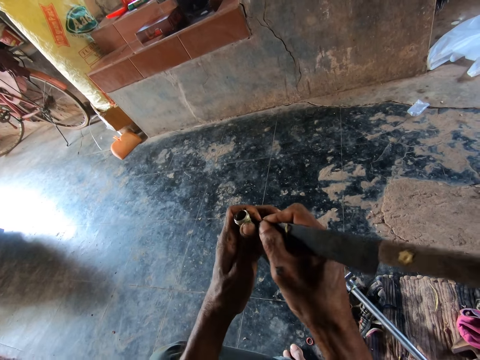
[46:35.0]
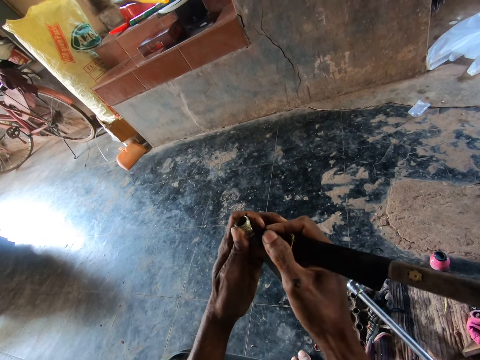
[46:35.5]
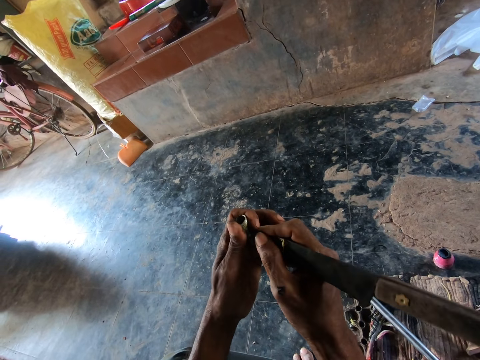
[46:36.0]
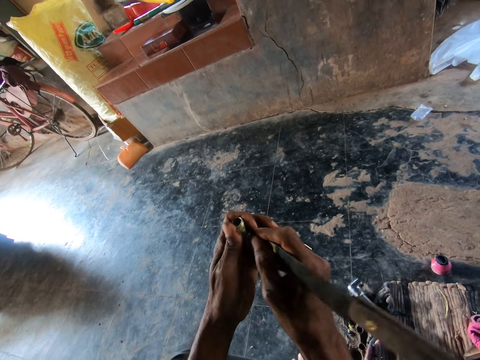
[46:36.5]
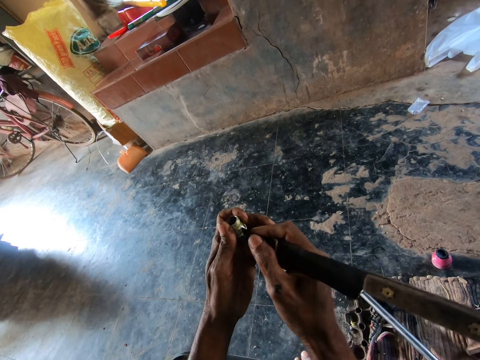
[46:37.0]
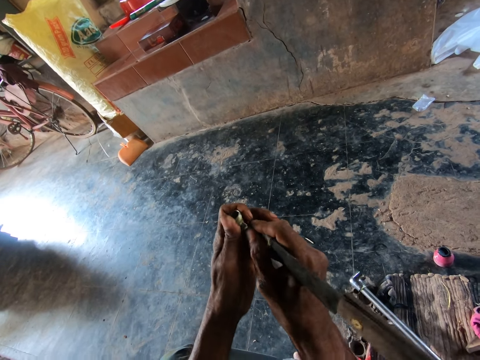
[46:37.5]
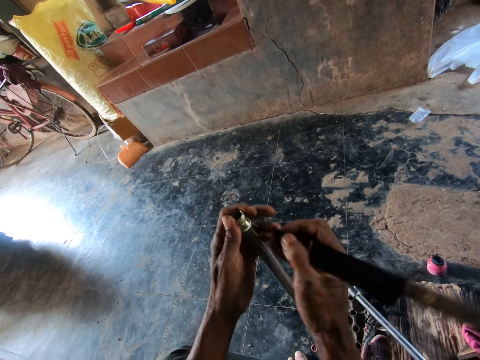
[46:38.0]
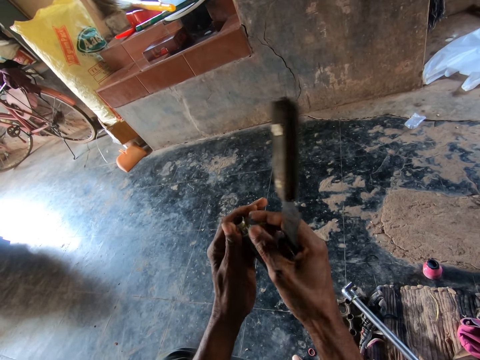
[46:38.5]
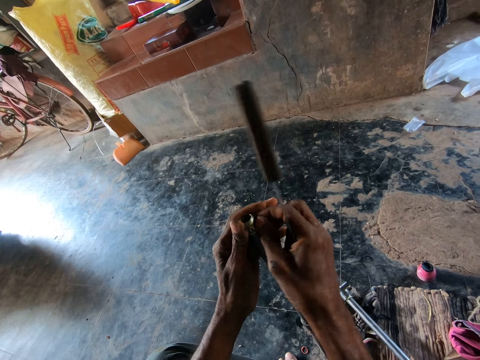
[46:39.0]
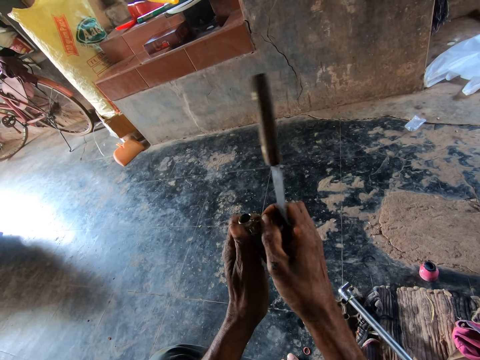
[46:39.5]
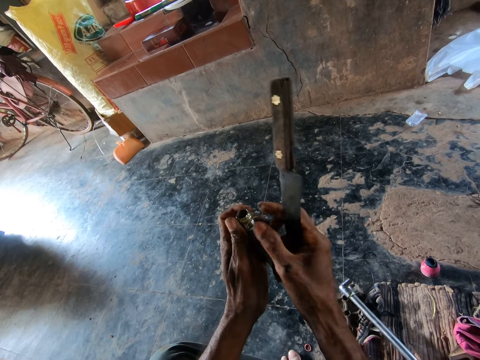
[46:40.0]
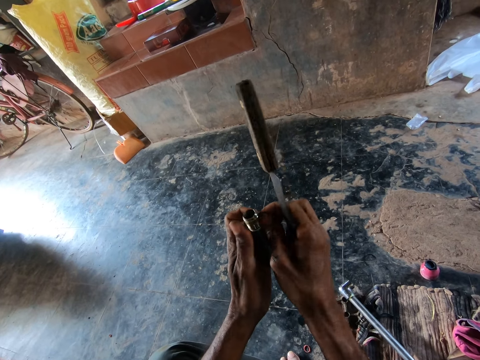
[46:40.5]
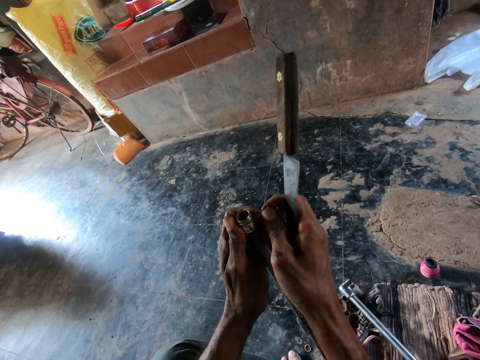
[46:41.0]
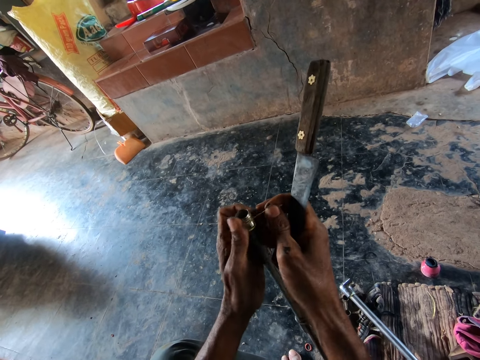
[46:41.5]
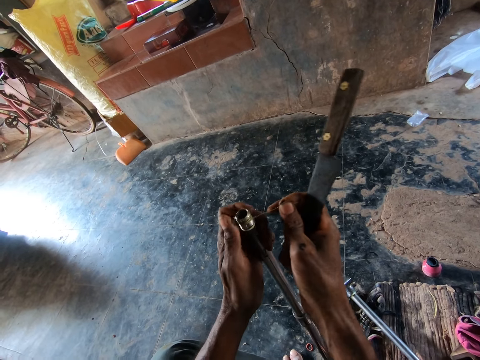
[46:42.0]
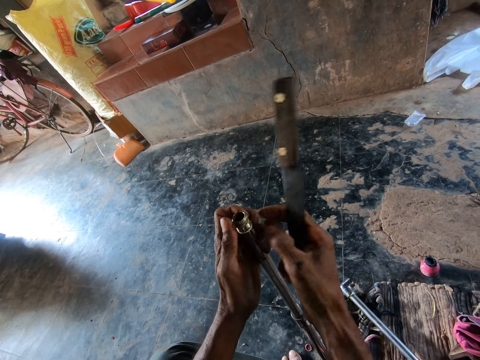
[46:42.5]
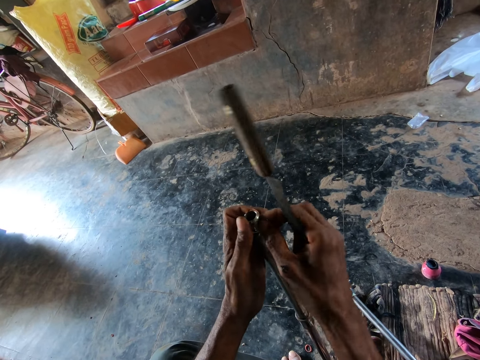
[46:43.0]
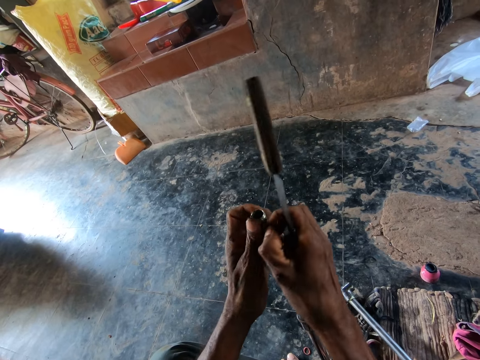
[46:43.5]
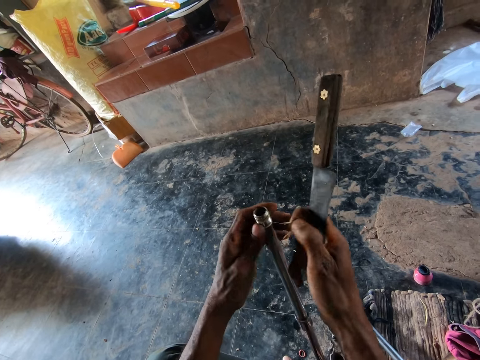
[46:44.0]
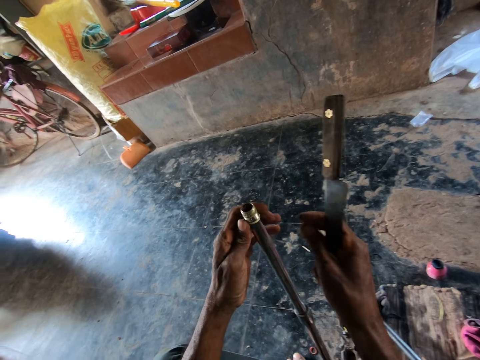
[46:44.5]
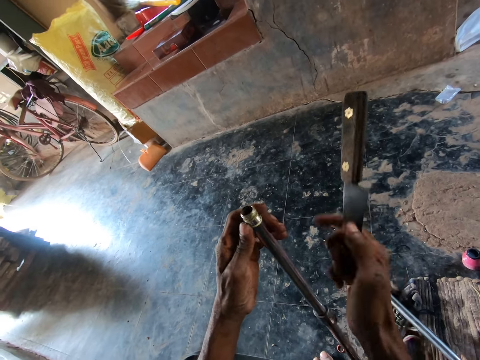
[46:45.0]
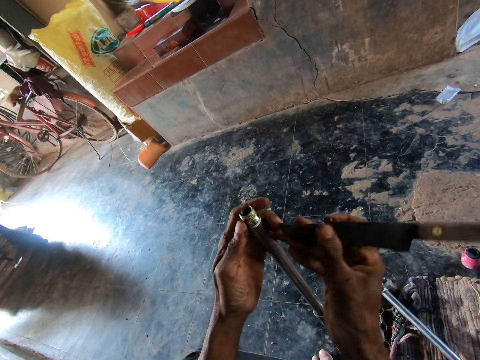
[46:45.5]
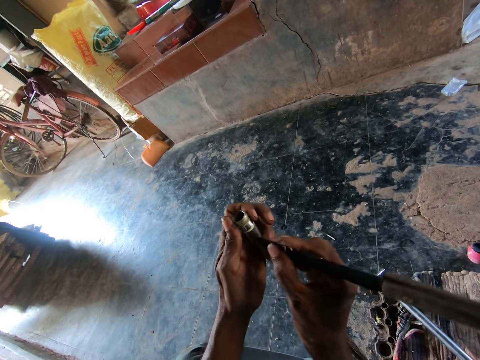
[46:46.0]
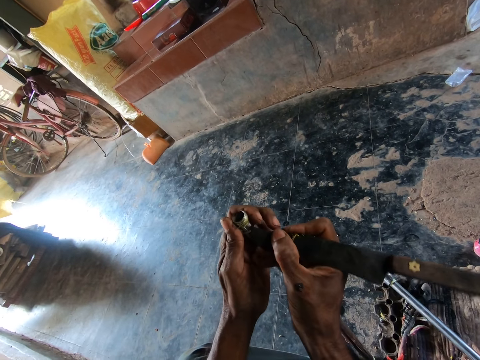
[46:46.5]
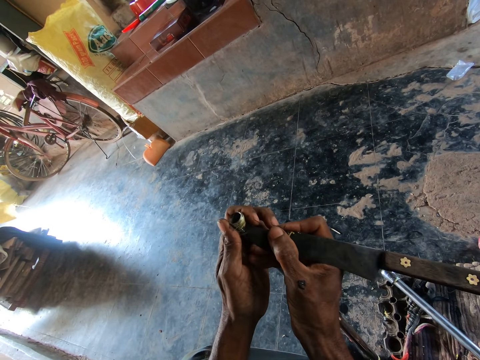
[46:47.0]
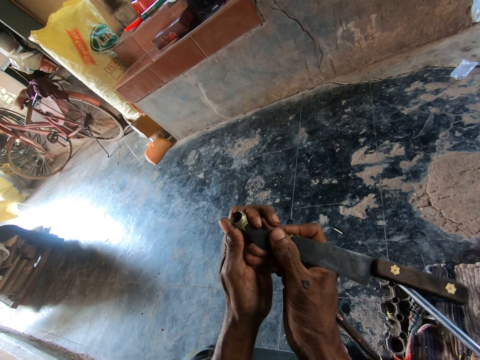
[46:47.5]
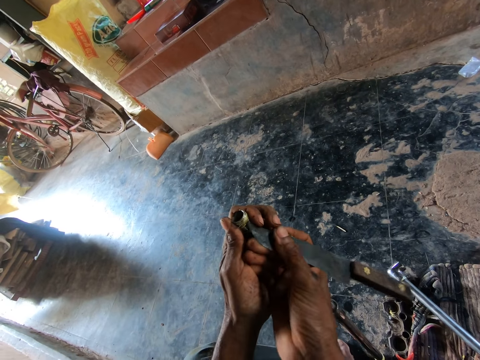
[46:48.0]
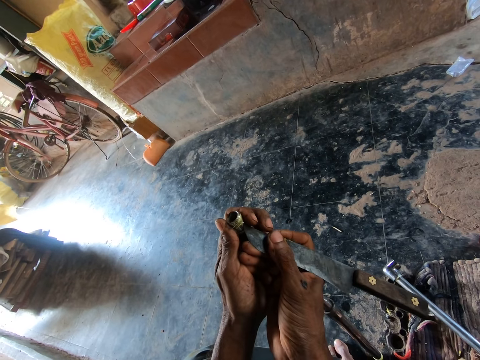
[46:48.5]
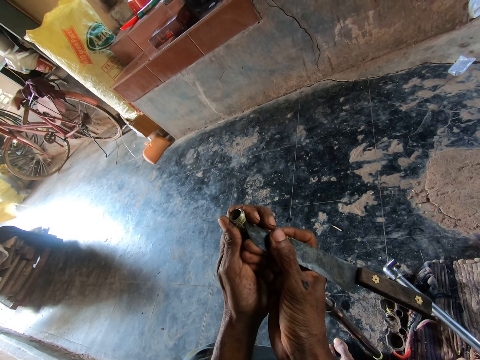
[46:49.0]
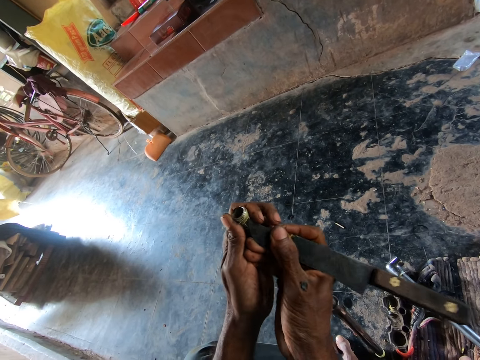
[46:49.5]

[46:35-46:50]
The camera wearer removes glue from a metal pipe with his right hand. He scrapes glue from the metal pipe with the knife in his right hand.

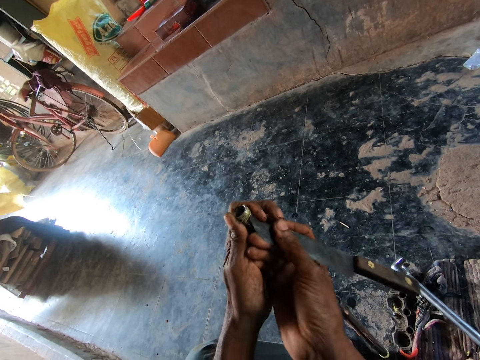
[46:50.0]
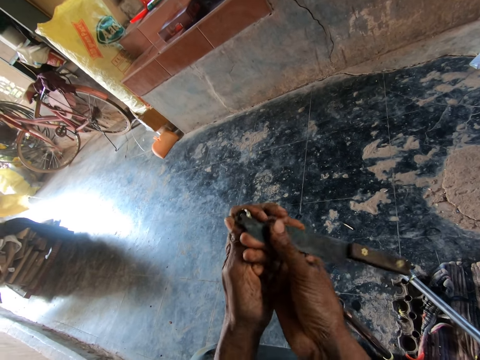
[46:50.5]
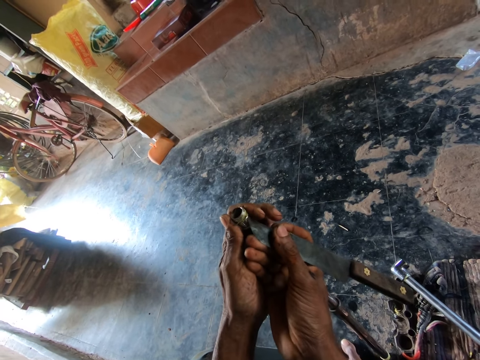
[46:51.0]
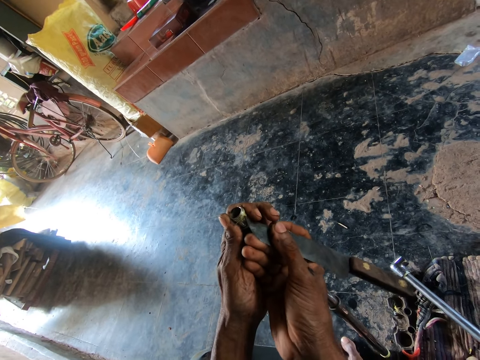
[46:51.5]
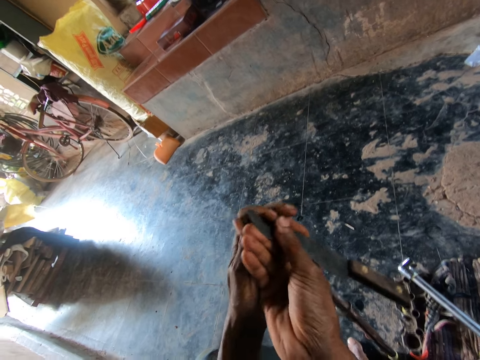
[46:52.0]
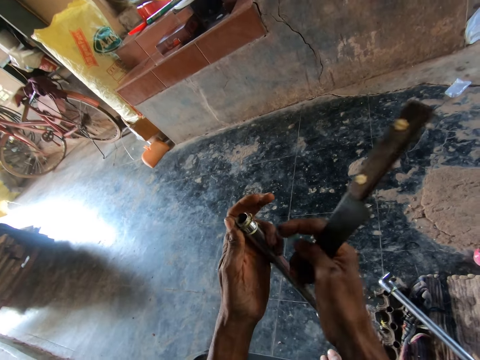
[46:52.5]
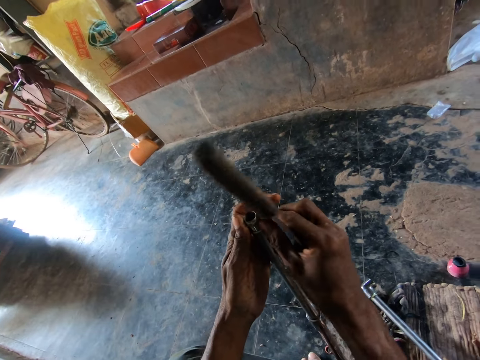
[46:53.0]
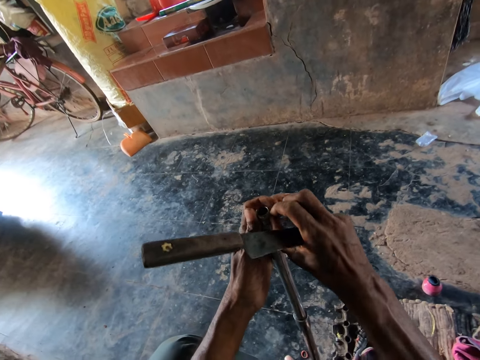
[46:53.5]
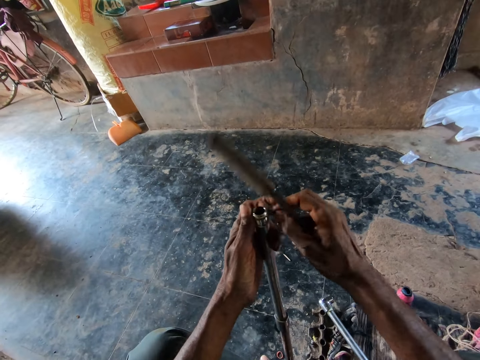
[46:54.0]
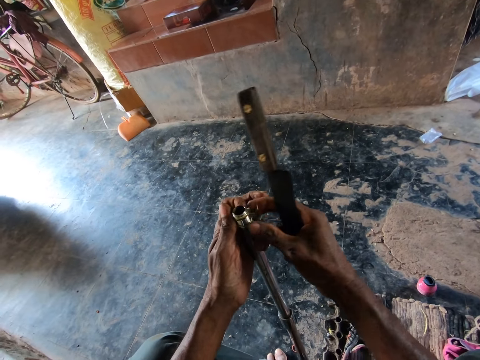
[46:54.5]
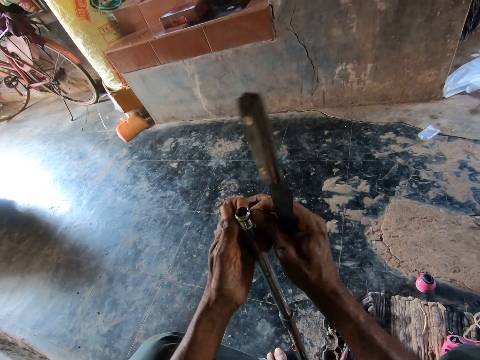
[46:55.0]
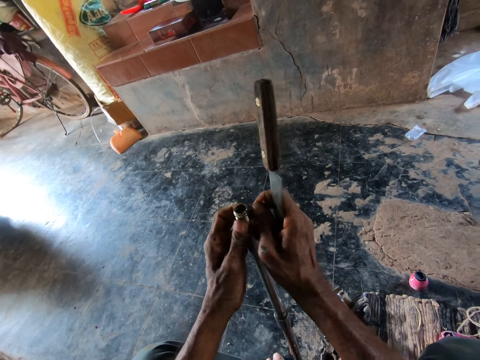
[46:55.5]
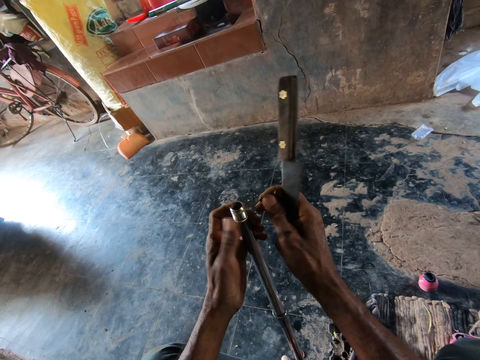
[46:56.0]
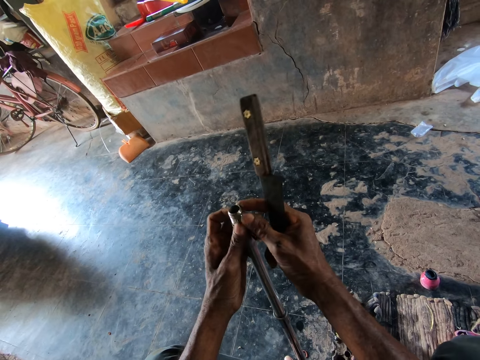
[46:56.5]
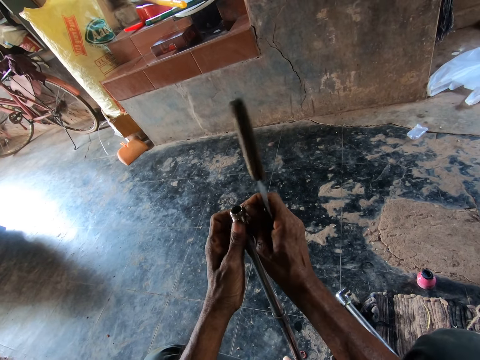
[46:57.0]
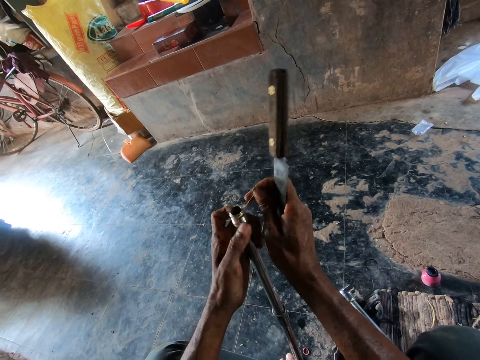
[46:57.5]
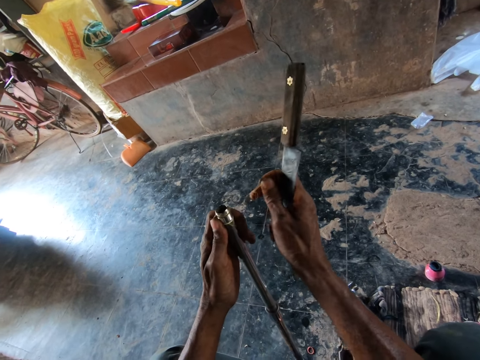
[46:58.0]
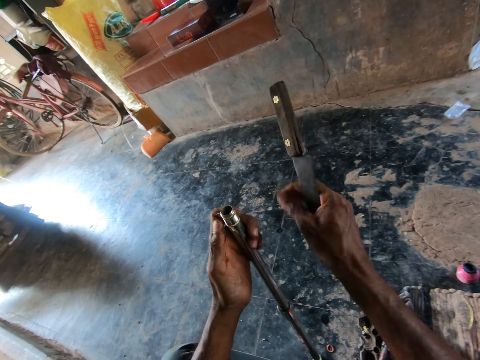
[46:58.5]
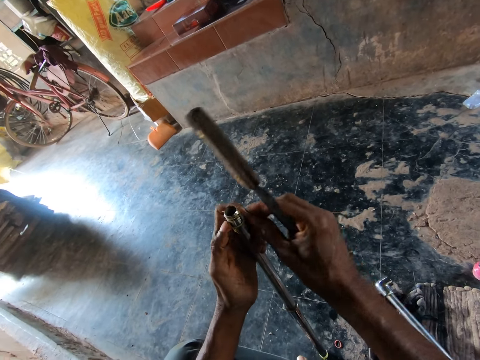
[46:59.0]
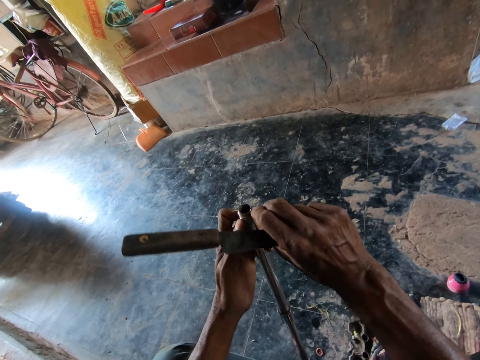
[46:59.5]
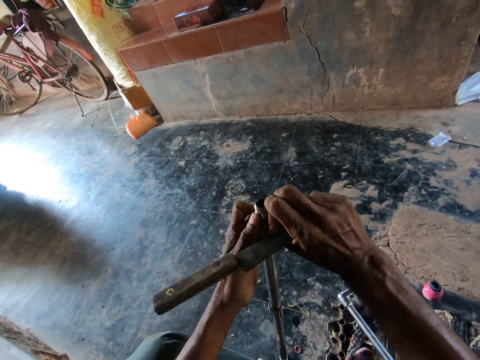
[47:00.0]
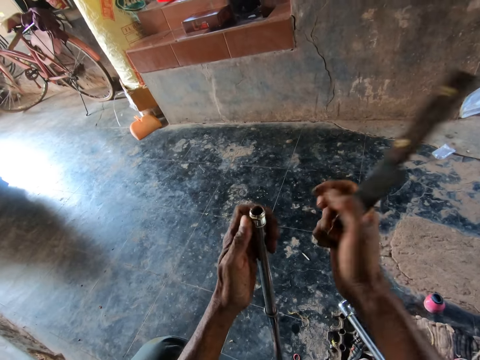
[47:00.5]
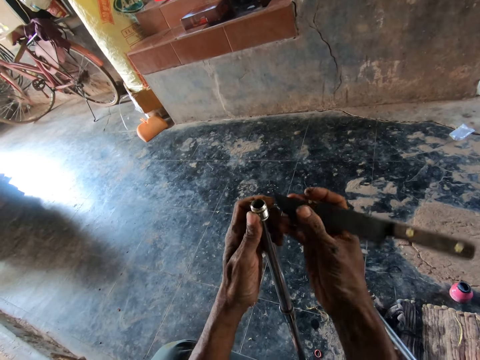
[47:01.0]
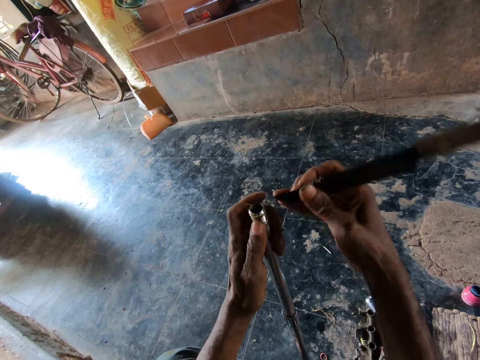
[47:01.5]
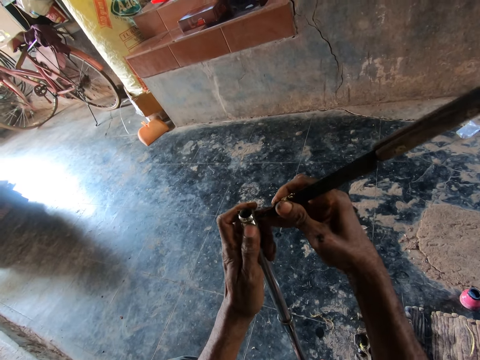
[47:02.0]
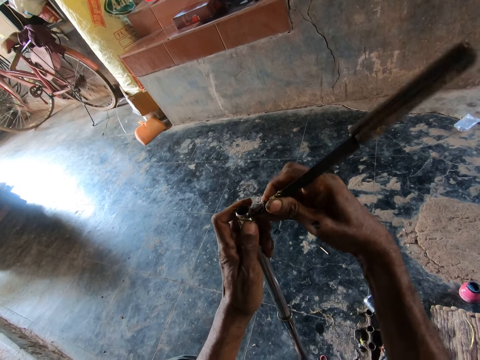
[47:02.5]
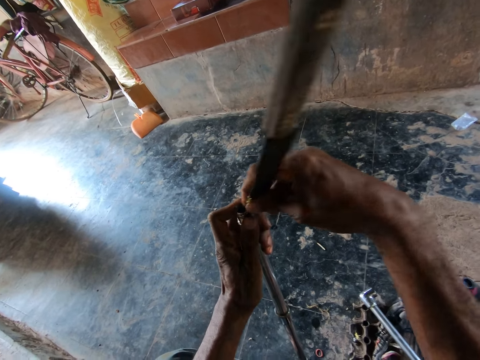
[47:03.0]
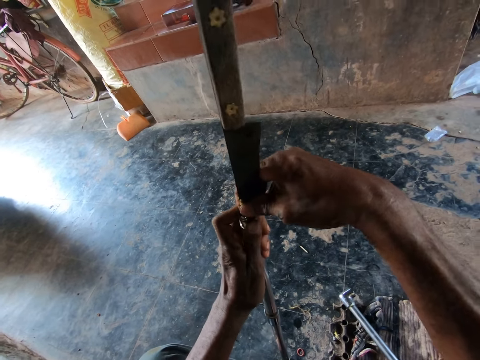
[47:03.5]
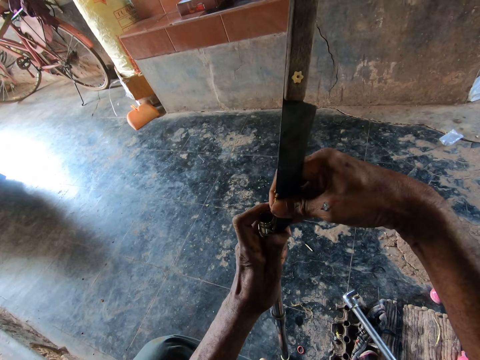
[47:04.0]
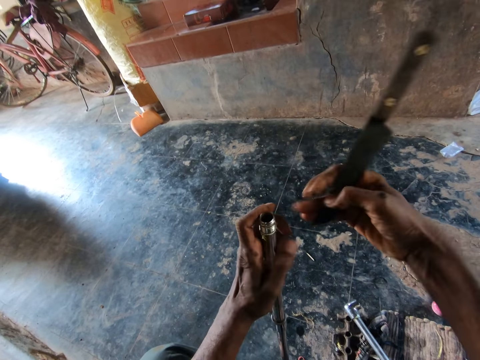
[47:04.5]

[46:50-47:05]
The camera wearer removes glue from a metal pipe with his right hand. He scrapes glue from the metal pipe with the knife in his right hand.
